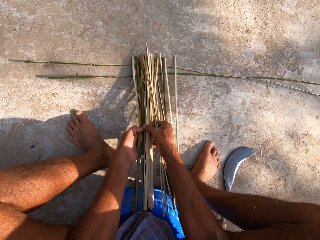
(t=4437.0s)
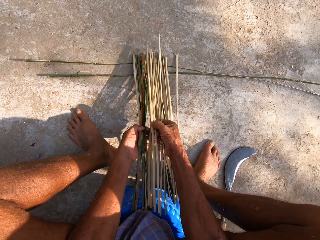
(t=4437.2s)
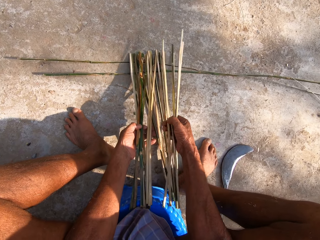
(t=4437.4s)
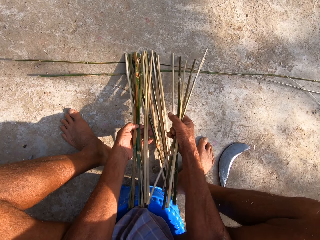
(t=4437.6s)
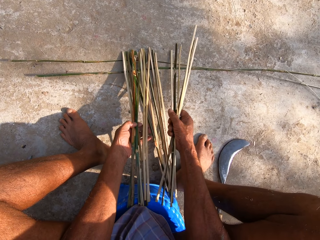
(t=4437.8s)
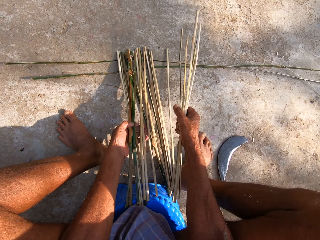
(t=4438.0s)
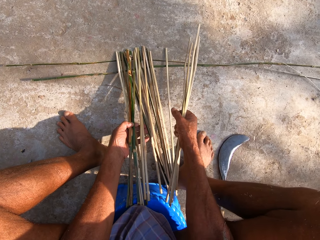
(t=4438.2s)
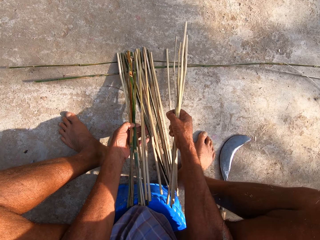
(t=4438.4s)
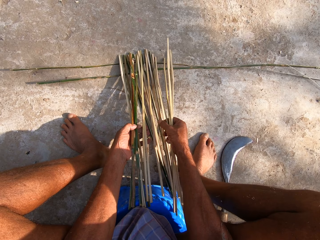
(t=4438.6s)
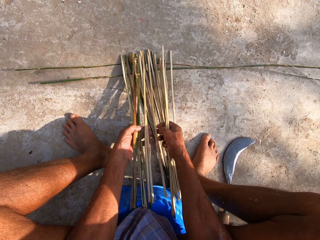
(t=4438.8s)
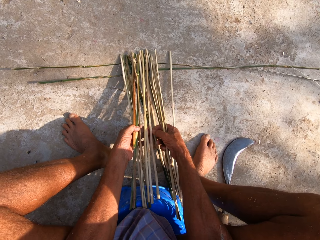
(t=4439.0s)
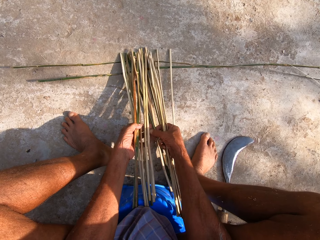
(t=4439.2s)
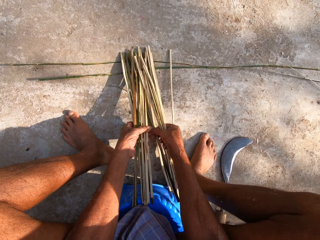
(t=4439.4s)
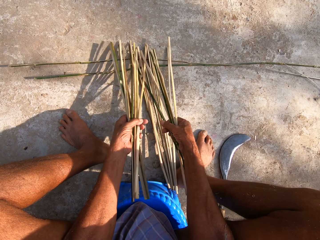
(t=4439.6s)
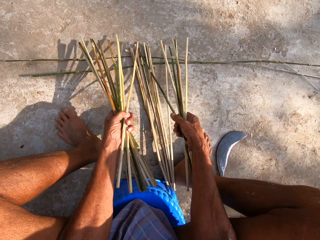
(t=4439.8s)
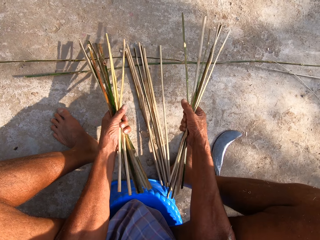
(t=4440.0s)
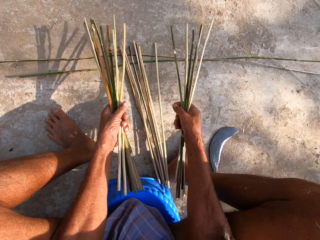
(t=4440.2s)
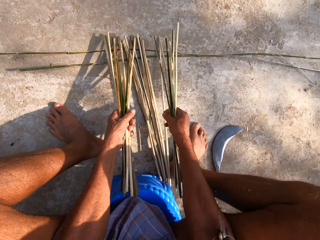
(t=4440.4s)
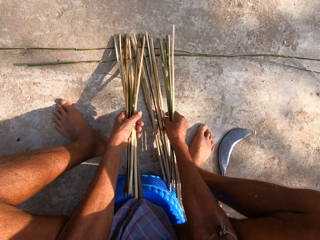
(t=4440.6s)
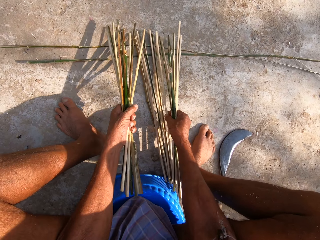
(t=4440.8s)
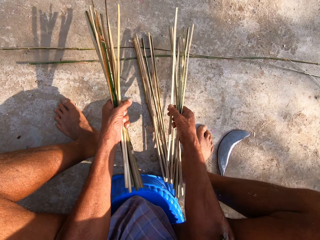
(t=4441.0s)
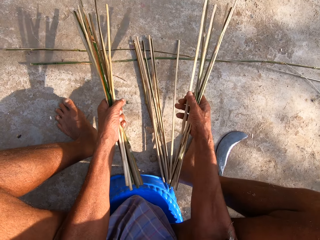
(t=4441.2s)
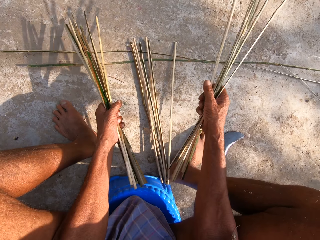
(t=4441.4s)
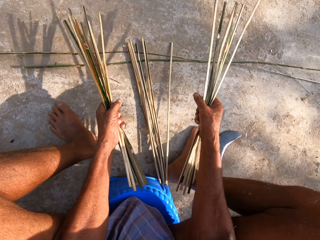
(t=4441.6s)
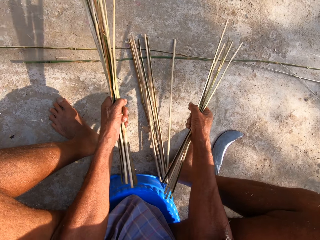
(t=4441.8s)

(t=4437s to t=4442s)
The camera wearer picks up bamboo sticks.

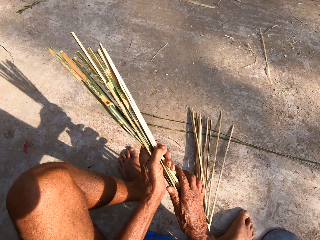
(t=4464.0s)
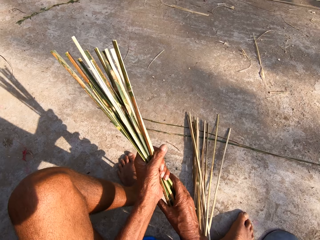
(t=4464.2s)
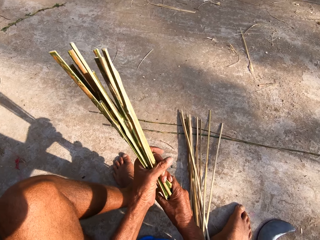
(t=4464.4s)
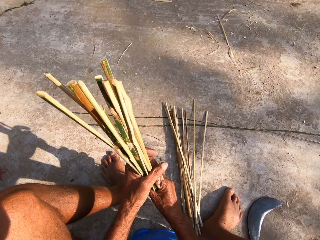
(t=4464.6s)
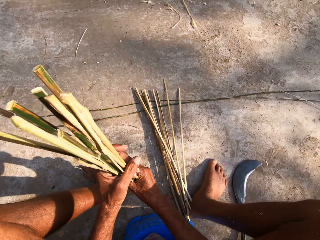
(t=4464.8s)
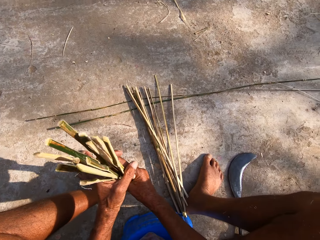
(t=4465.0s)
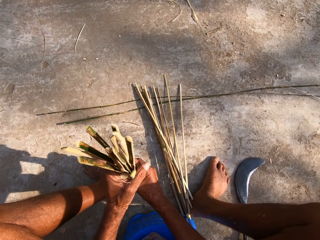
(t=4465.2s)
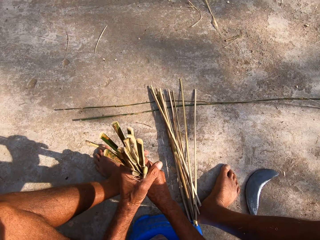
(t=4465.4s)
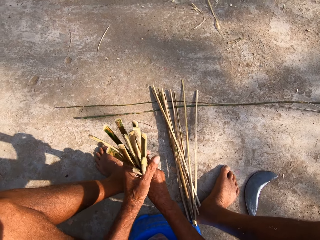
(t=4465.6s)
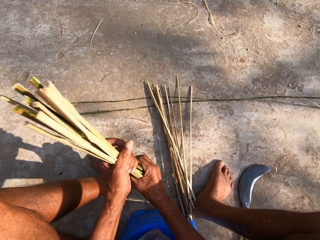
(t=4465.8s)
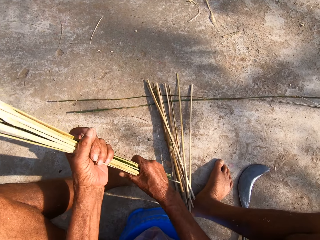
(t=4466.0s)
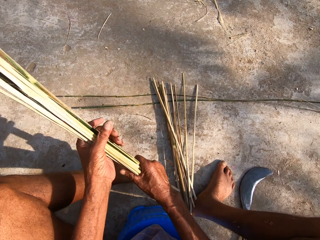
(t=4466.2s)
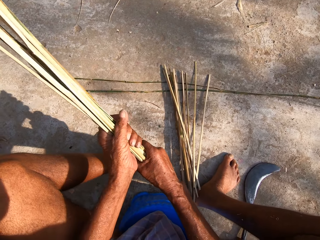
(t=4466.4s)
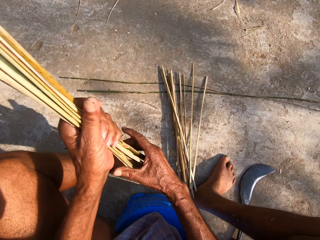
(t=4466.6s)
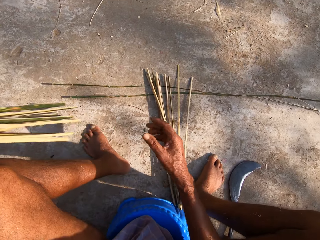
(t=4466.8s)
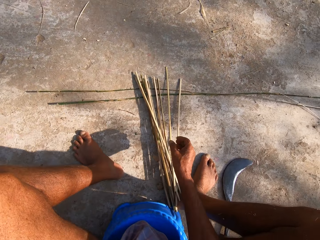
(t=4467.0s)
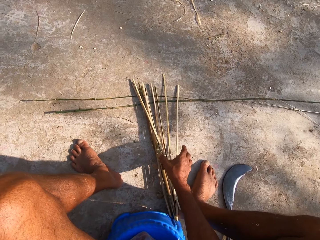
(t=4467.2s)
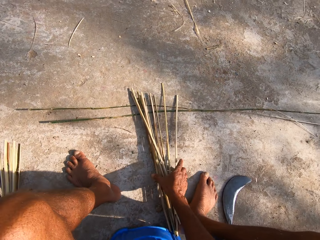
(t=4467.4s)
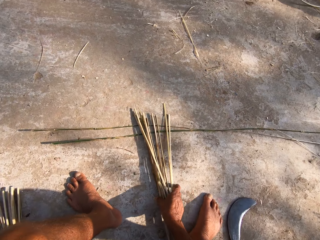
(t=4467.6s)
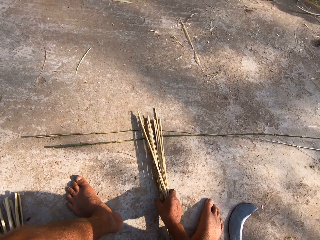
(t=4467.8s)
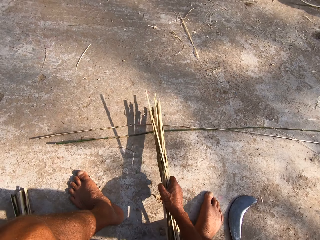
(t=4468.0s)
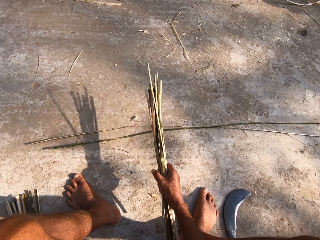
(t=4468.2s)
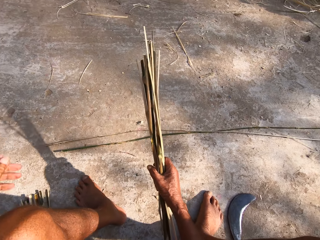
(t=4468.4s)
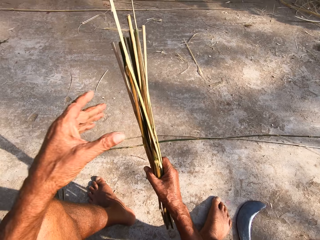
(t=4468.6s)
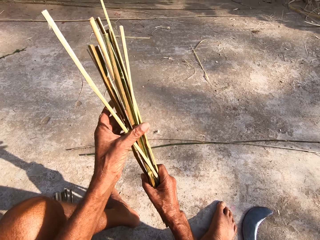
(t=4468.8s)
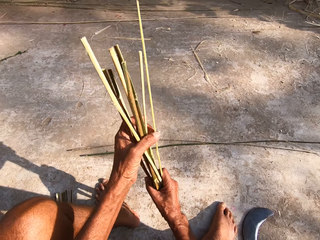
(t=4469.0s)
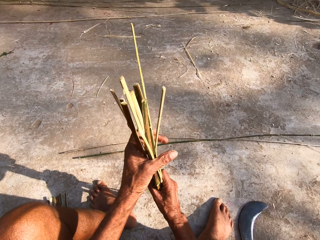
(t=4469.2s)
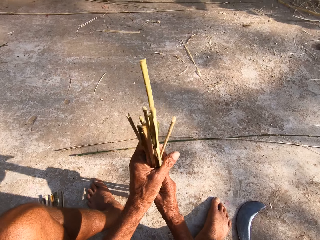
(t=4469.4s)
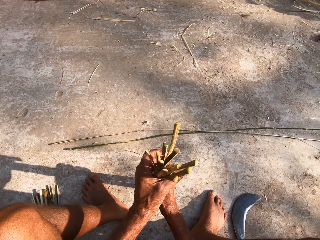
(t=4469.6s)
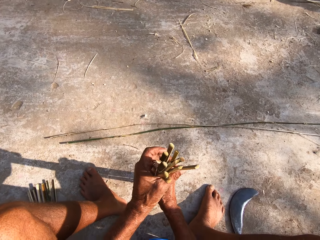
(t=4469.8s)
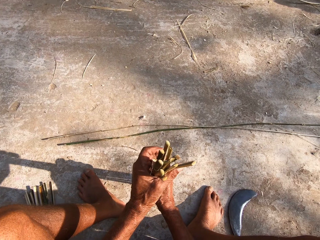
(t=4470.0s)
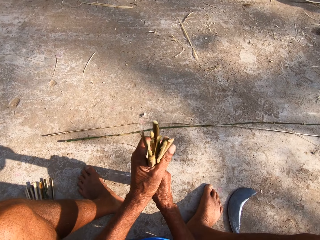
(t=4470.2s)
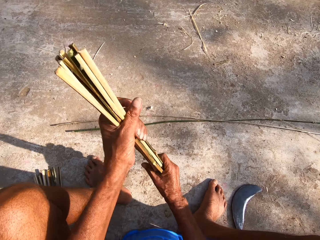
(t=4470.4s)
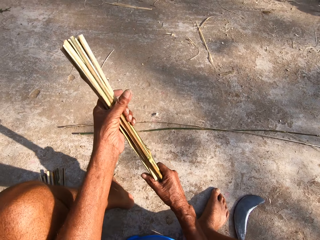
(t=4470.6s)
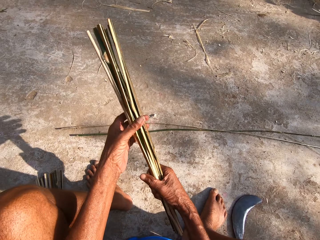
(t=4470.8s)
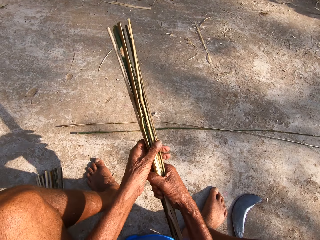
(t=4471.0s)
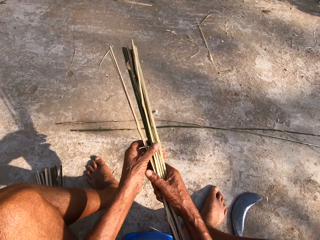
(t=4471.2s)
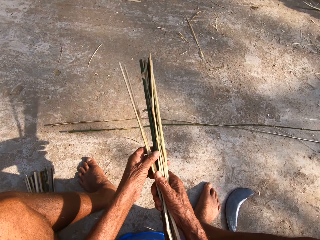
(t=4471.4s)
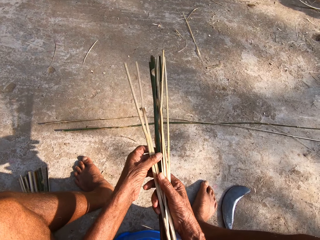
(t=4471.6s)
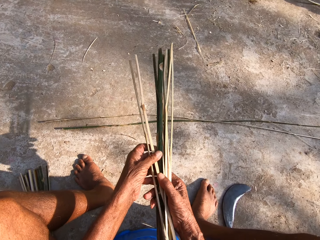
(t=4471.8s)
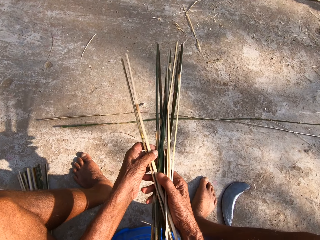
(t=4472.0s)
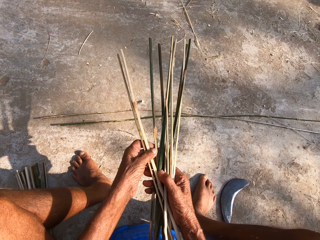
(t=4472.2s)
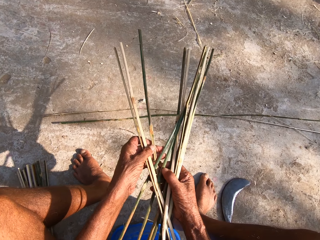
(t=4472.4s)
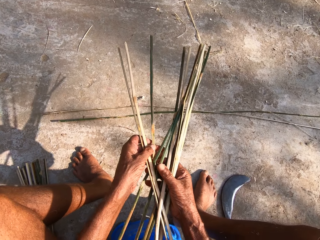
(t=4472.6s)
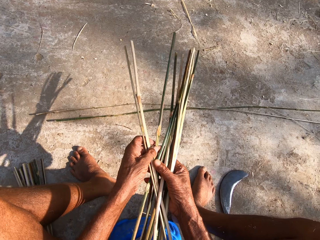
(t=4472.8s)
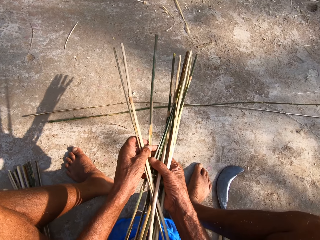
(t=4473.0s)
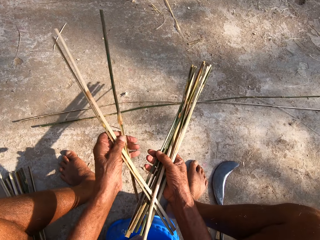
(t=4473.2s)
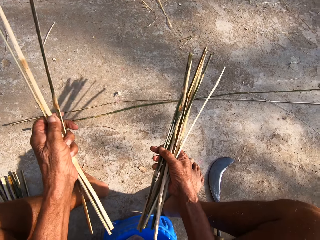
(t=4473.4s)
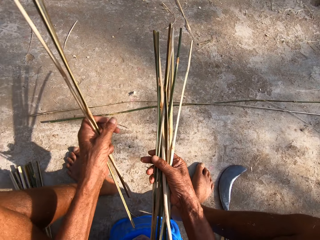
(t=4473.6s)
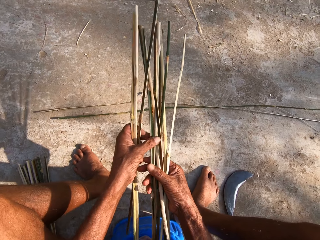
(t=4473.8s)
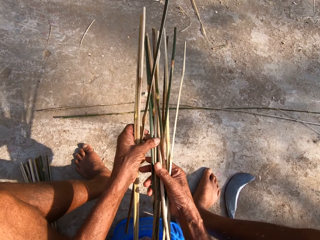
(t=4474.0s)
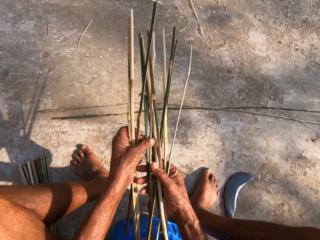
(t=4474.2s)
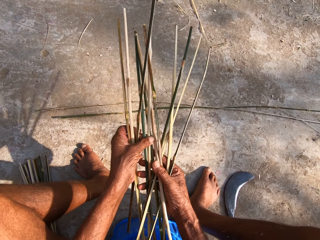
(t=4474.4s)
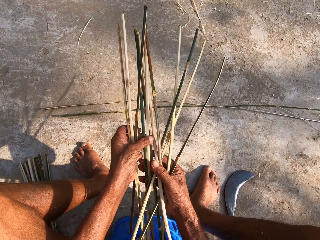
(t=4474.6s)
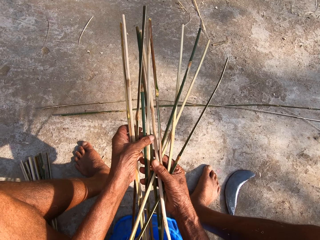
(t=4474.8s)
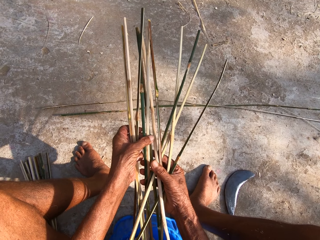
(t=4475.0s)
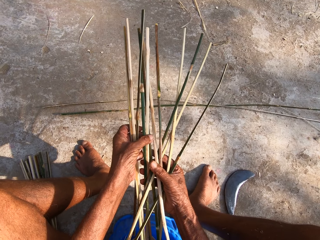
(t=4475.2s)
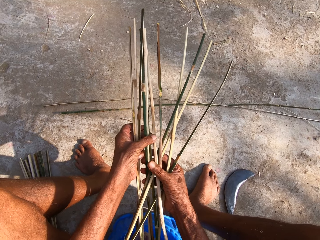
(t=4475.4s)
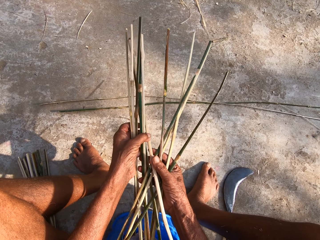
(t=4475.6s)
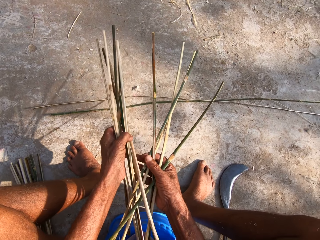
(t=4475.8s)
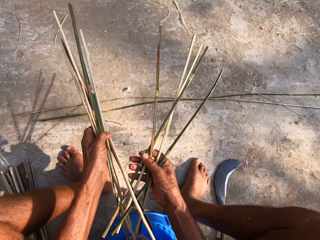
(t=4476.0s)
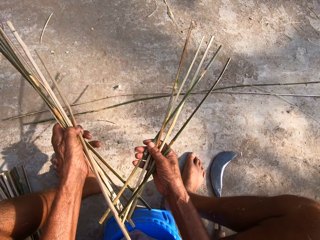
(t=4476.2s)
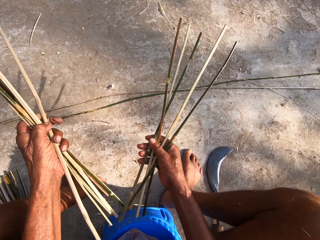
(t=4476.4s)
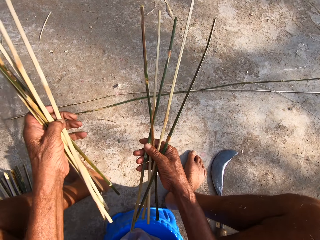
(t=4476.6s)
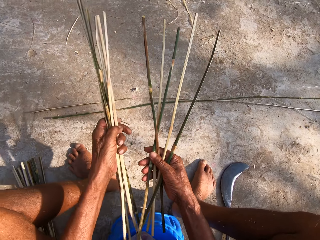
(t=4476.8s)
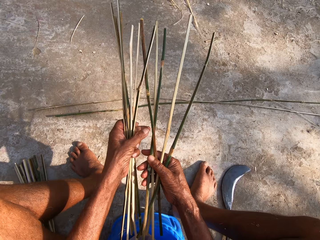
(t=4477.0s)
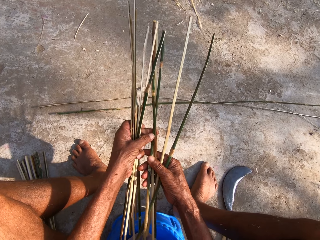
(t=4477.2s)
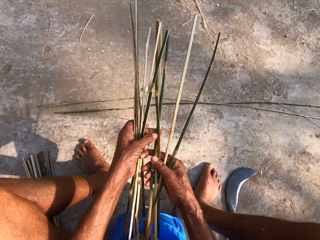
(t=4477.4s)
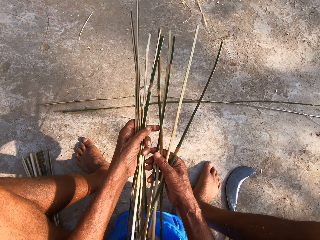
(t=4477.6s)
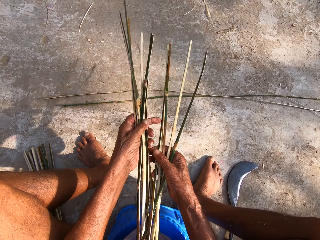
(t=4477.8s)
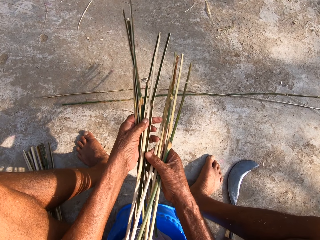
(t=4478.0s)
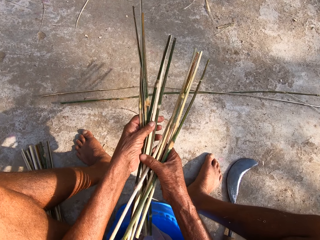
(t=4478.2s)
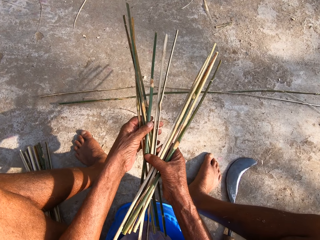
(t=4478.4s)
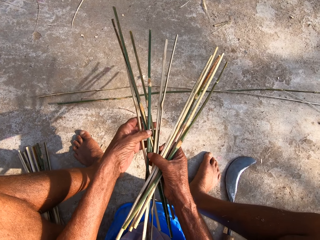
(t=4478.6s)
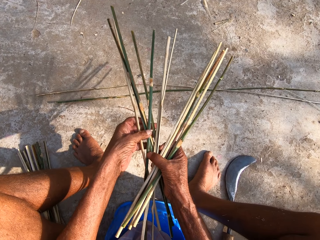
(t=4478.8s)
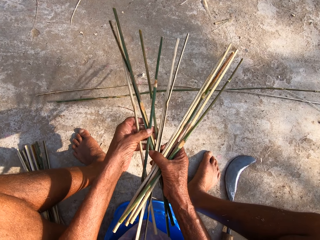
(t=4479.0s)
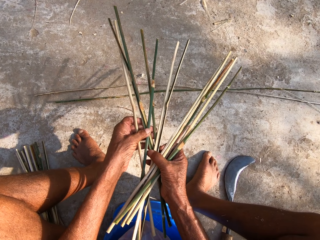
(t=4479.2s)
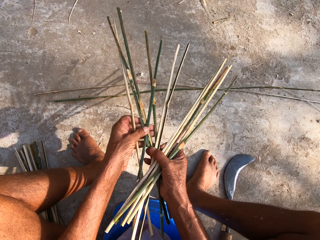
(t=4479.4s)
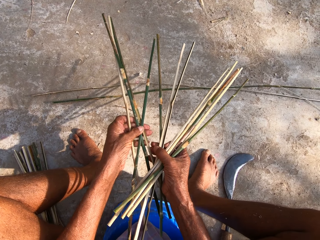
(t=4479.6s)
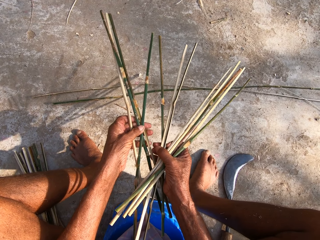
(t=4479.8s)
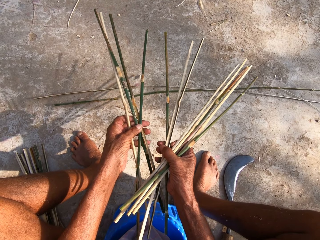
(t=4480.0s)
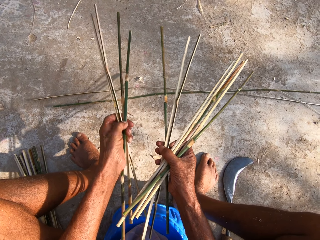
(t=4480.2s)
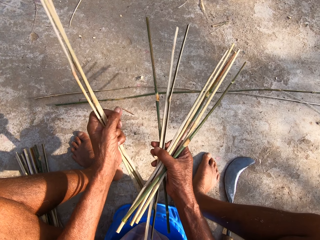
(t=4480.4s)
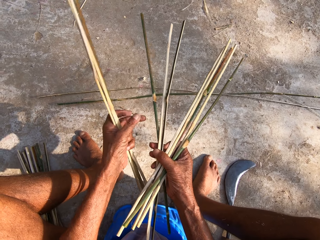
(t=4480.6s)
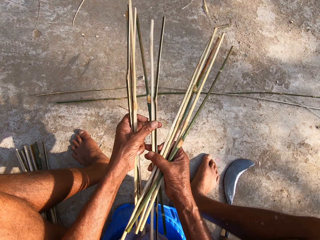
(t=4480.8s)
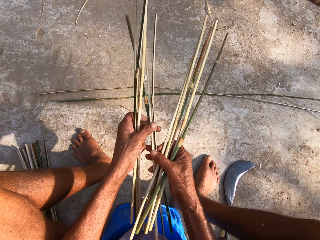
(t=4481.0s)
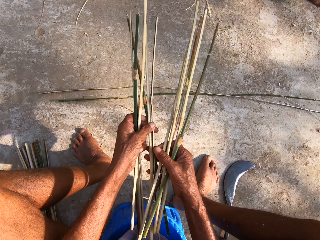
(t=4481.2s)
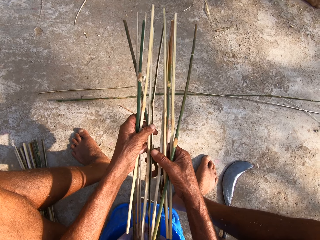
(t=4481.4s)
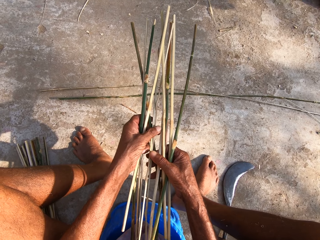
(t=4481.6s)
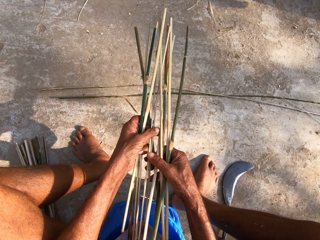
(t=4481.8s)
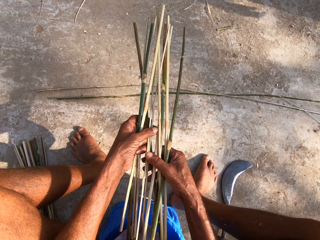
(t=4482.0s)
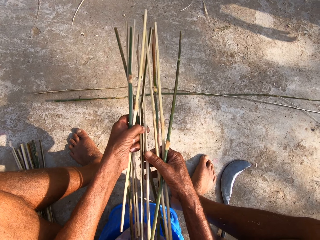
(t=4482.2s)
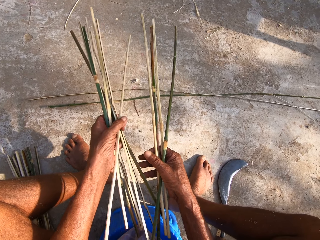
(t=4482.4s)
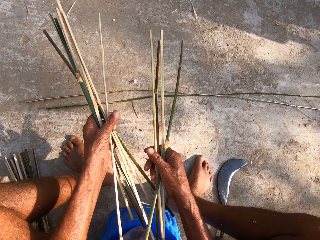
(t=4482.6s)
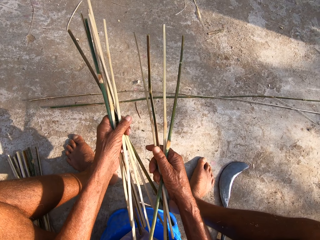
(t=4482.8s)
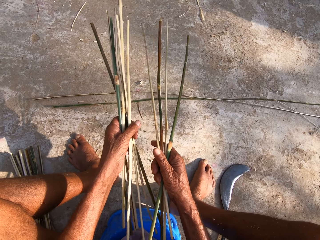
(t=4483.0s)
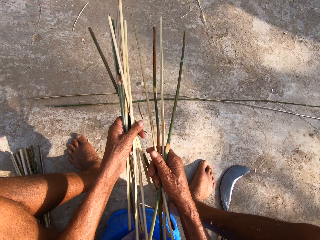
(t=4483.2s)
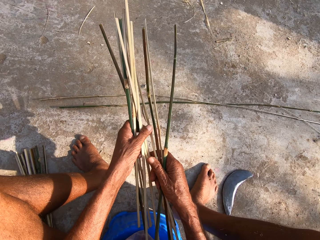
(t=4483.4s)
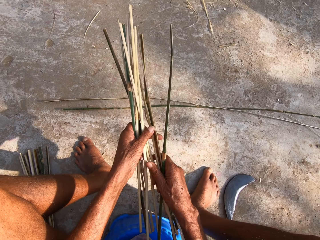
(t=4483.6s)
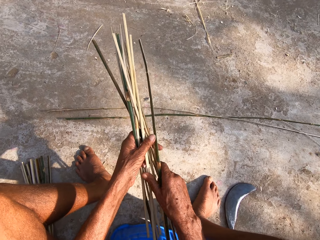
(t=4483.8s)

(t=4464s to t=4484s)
The camera wearer arranges the sticks. He holds the bamboo strips with his left hand. He drops the bamboo strips on the floor with his left hand and picks up the bamboo strips from the floor with his right hand. He holds the bamboo strips with both hands. He sorts the bamboo strips with both hands. He picks up the bamboo sticks.
